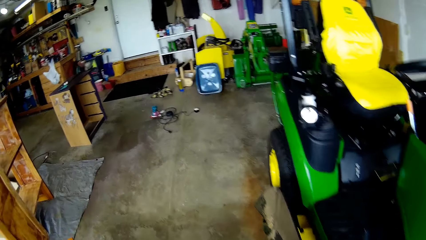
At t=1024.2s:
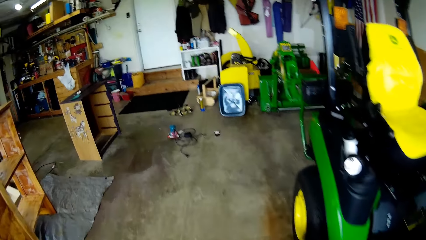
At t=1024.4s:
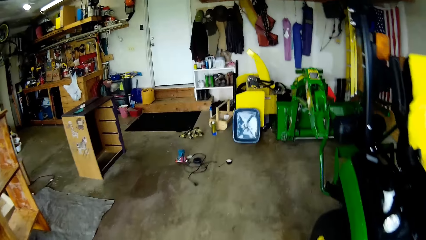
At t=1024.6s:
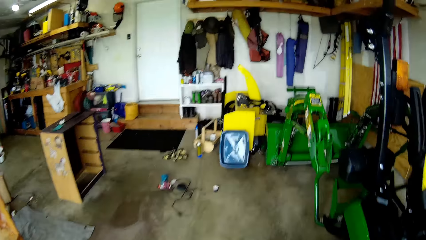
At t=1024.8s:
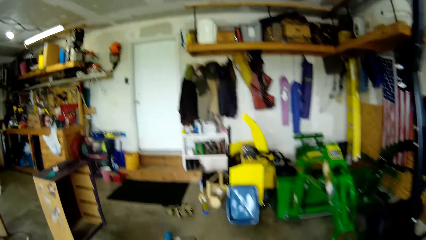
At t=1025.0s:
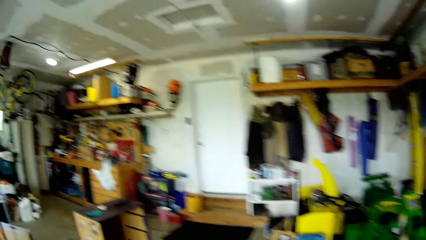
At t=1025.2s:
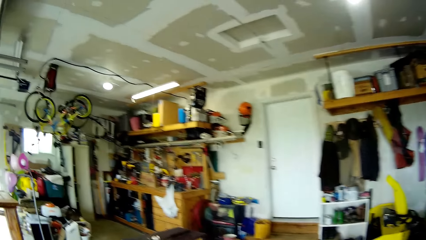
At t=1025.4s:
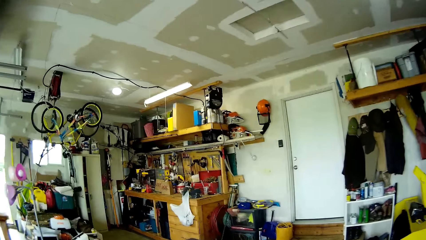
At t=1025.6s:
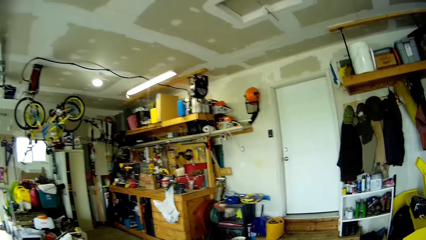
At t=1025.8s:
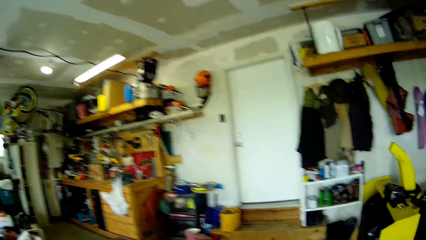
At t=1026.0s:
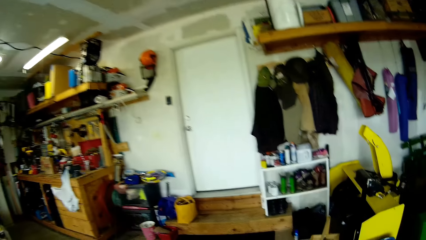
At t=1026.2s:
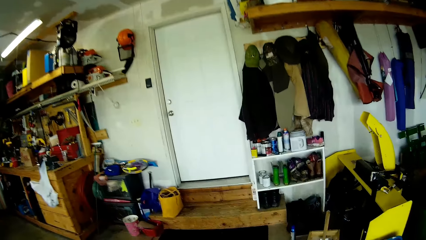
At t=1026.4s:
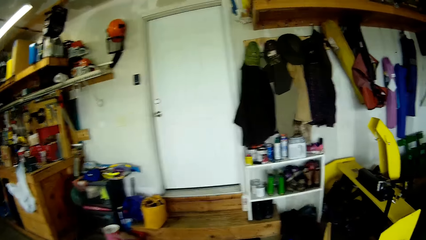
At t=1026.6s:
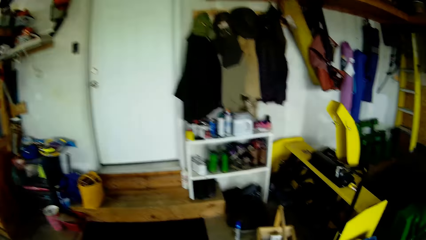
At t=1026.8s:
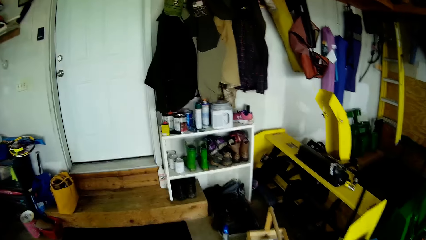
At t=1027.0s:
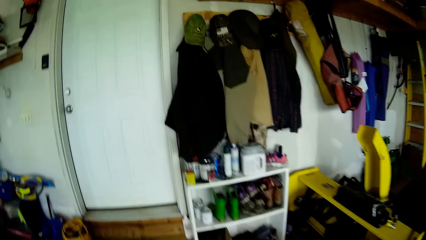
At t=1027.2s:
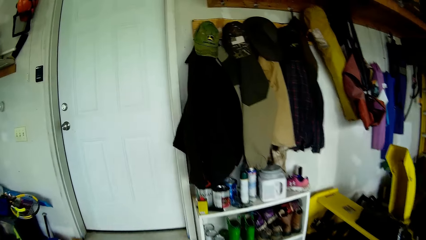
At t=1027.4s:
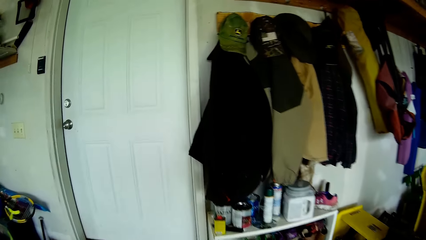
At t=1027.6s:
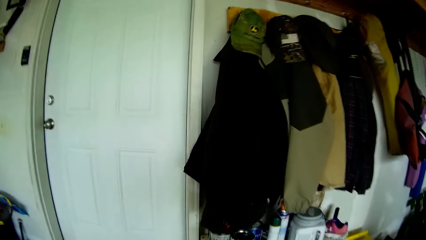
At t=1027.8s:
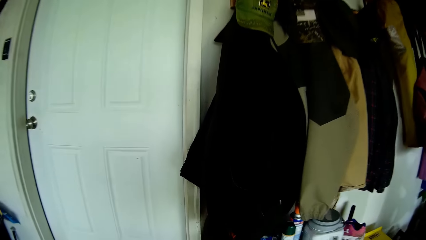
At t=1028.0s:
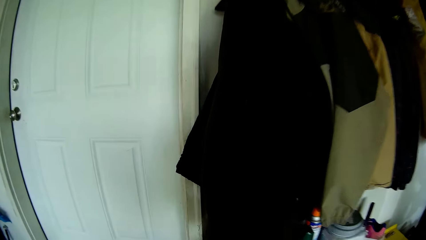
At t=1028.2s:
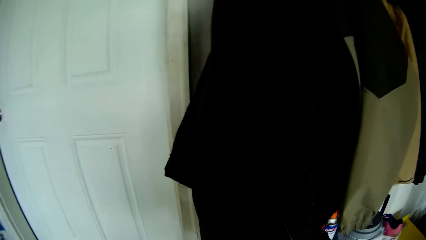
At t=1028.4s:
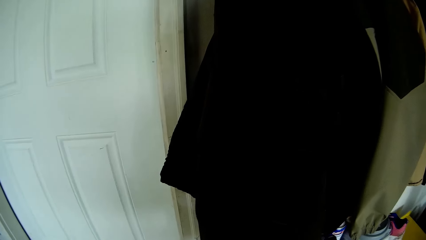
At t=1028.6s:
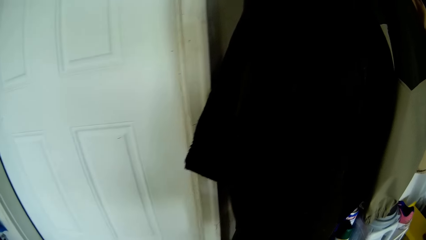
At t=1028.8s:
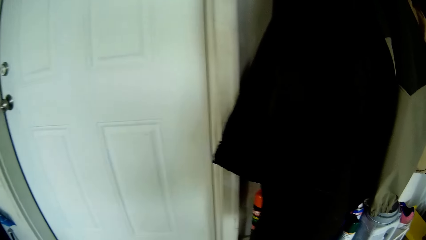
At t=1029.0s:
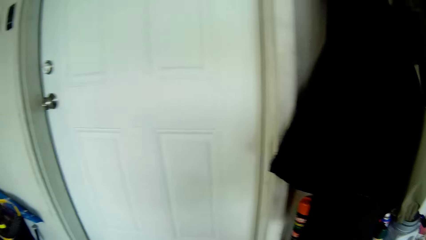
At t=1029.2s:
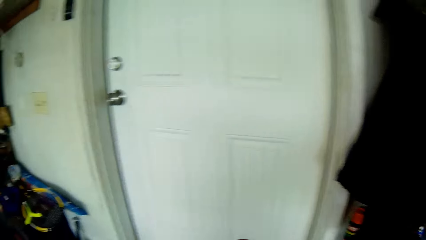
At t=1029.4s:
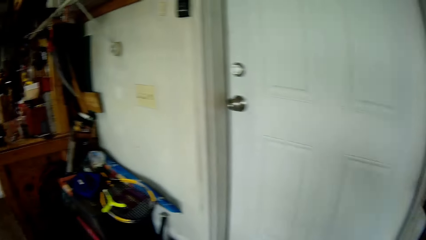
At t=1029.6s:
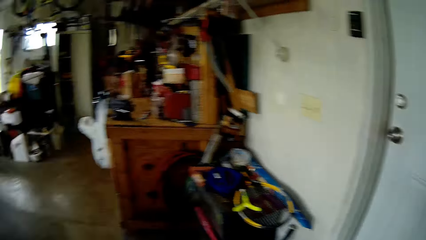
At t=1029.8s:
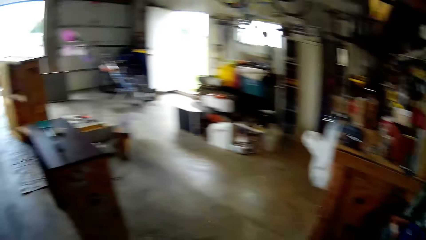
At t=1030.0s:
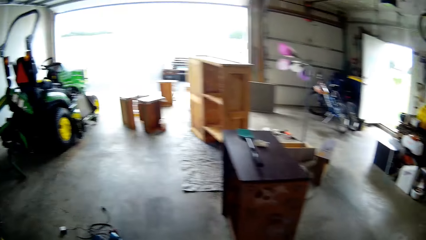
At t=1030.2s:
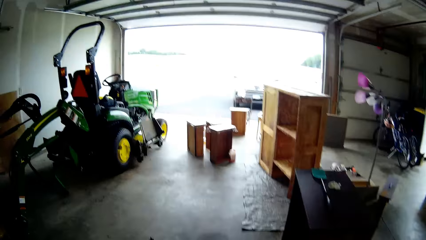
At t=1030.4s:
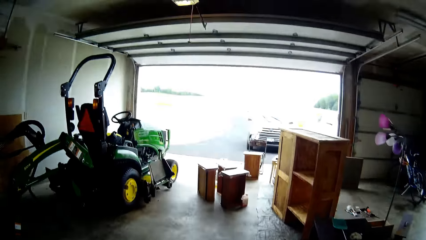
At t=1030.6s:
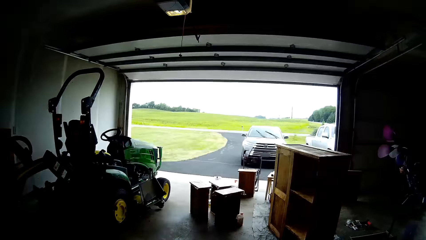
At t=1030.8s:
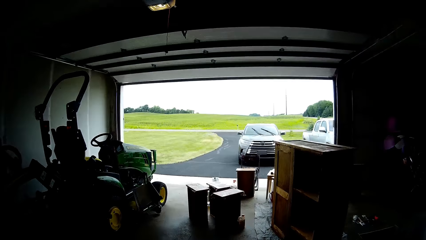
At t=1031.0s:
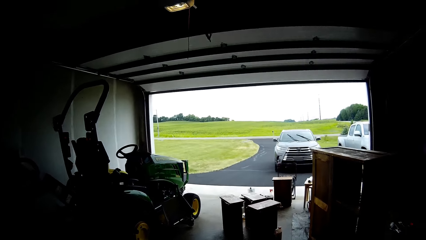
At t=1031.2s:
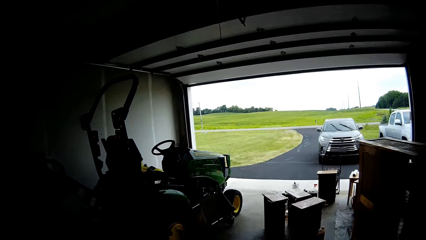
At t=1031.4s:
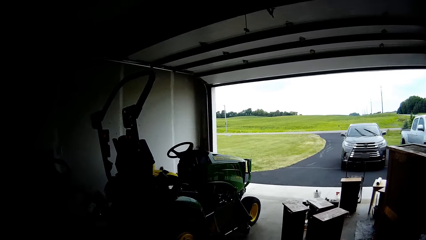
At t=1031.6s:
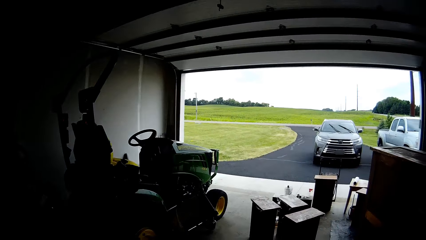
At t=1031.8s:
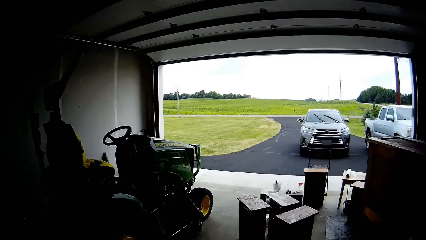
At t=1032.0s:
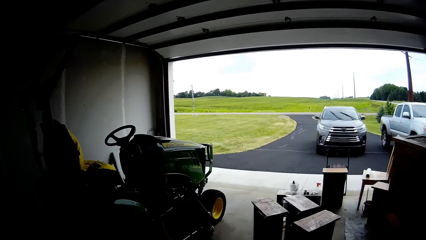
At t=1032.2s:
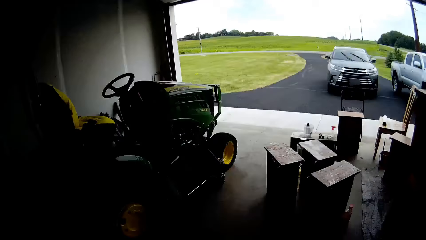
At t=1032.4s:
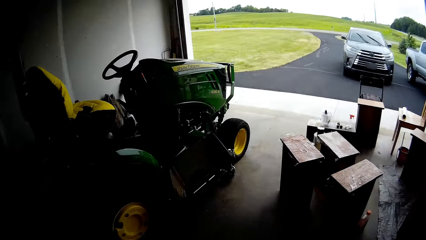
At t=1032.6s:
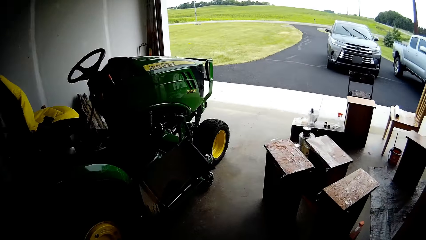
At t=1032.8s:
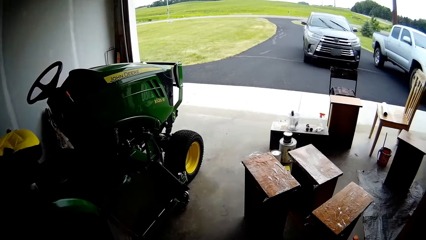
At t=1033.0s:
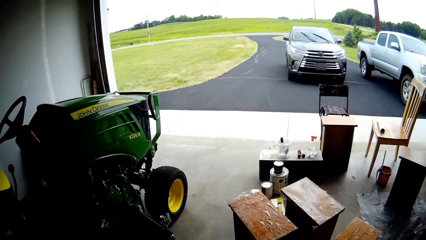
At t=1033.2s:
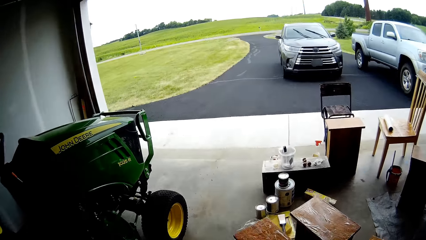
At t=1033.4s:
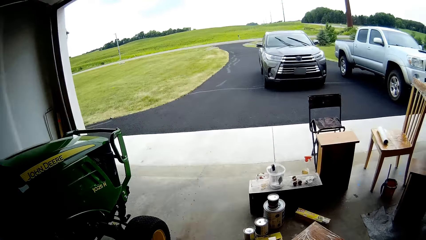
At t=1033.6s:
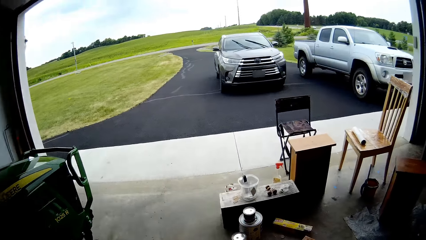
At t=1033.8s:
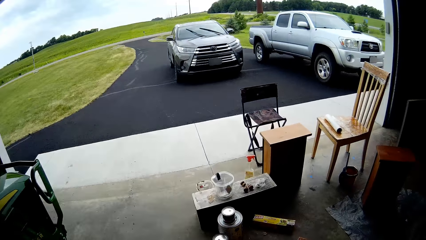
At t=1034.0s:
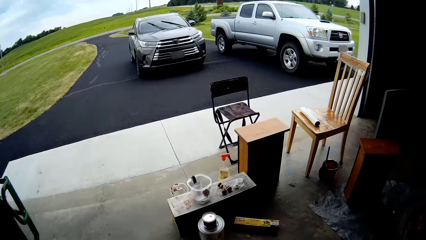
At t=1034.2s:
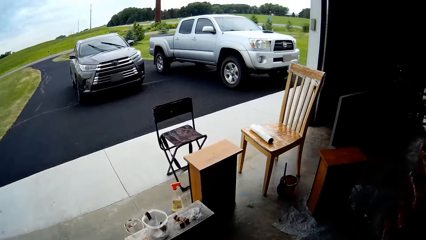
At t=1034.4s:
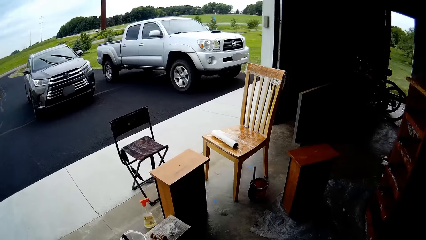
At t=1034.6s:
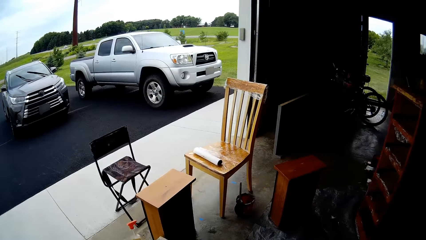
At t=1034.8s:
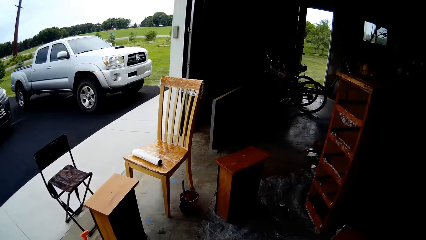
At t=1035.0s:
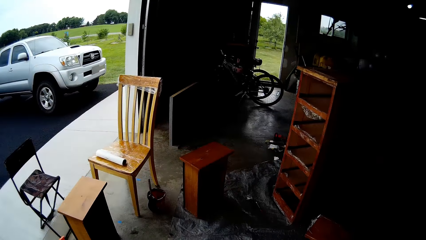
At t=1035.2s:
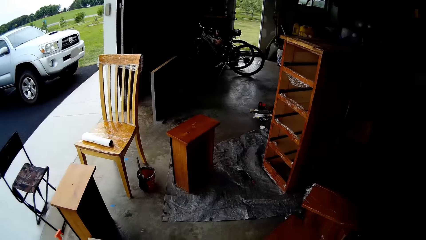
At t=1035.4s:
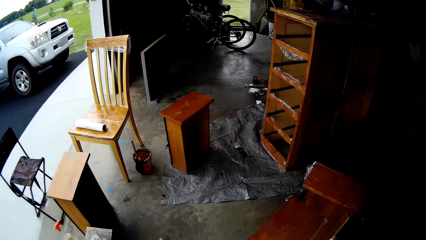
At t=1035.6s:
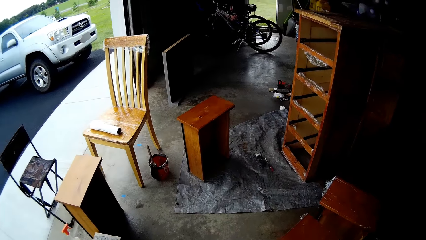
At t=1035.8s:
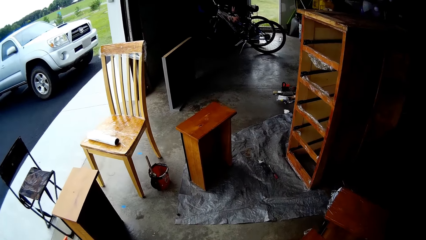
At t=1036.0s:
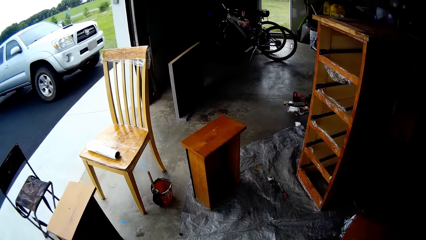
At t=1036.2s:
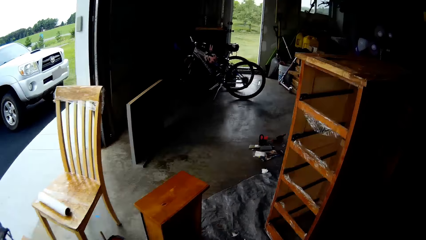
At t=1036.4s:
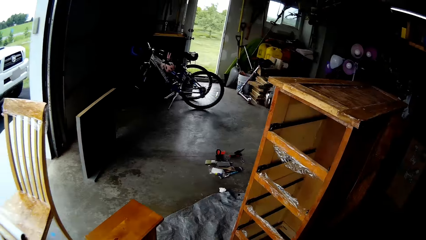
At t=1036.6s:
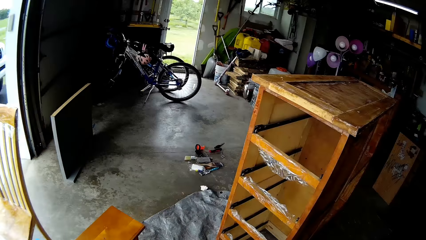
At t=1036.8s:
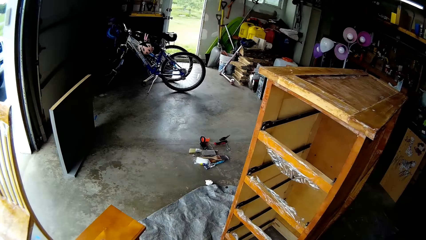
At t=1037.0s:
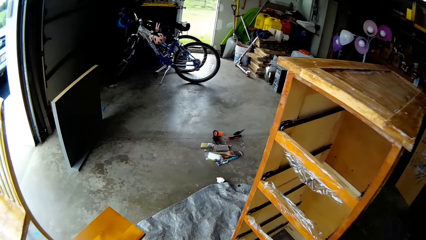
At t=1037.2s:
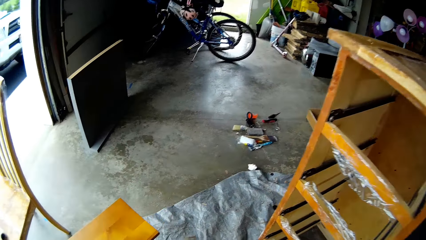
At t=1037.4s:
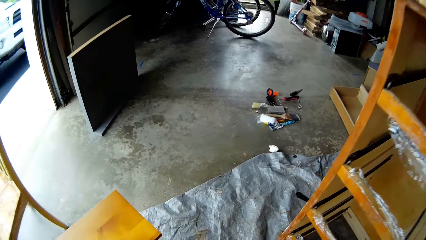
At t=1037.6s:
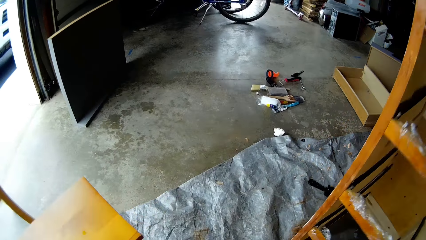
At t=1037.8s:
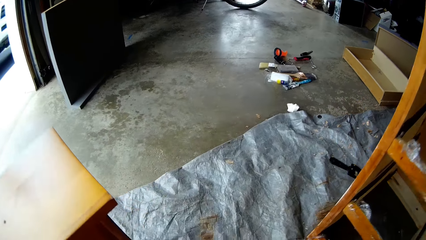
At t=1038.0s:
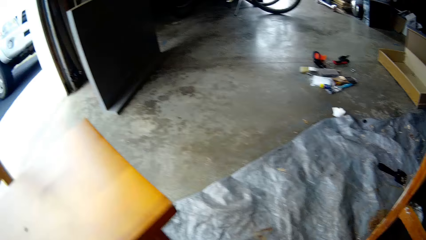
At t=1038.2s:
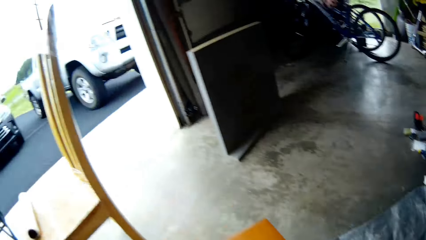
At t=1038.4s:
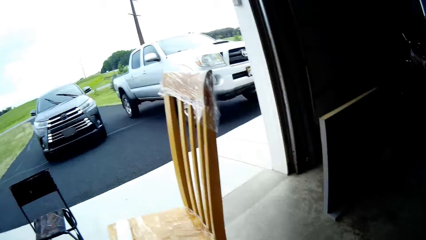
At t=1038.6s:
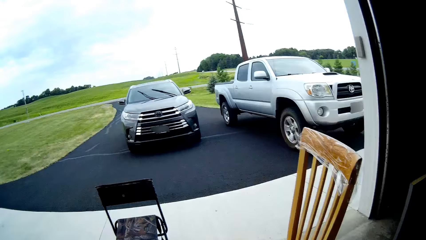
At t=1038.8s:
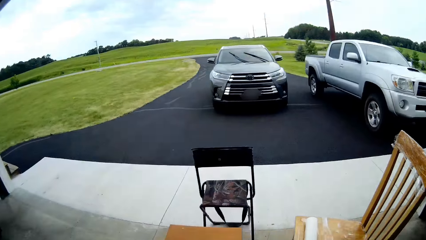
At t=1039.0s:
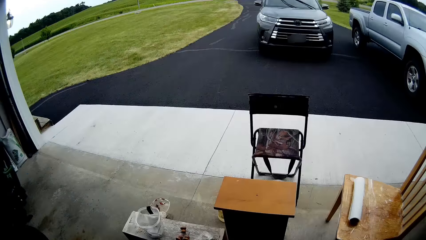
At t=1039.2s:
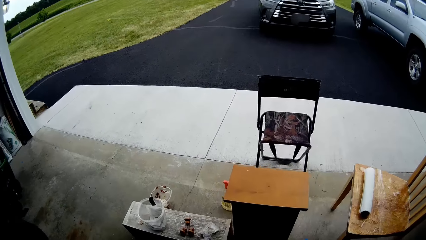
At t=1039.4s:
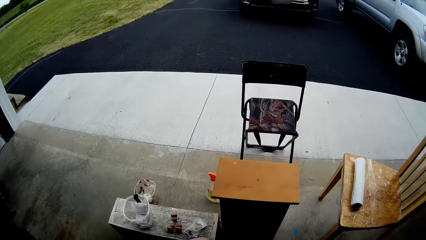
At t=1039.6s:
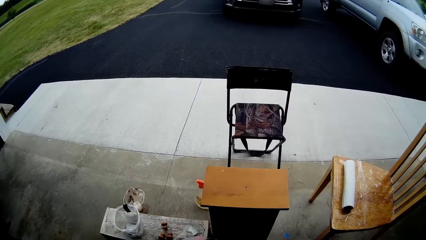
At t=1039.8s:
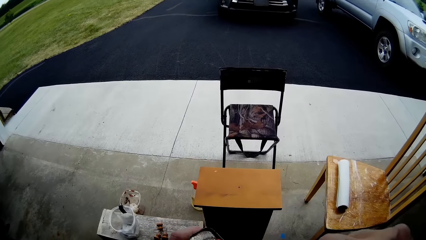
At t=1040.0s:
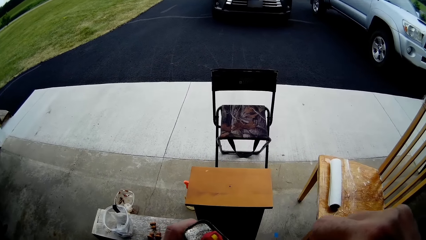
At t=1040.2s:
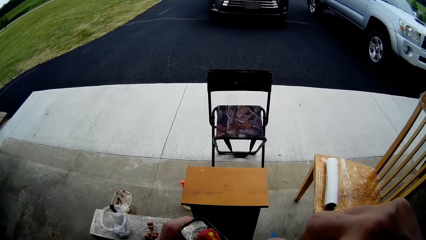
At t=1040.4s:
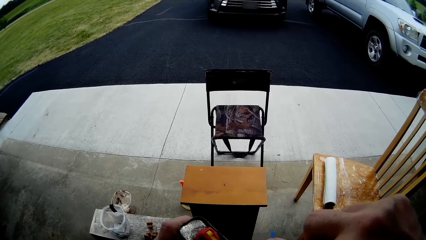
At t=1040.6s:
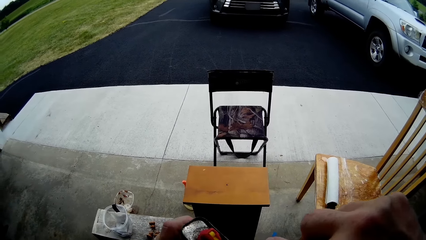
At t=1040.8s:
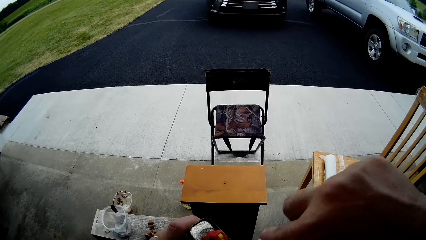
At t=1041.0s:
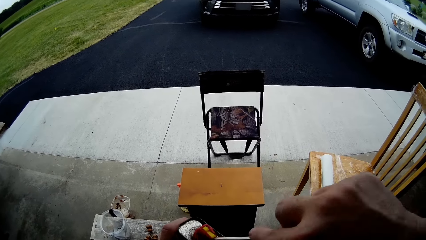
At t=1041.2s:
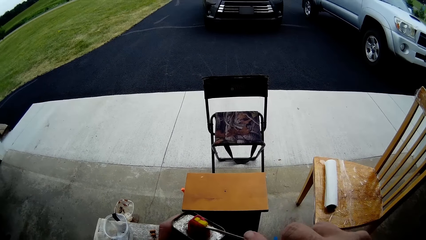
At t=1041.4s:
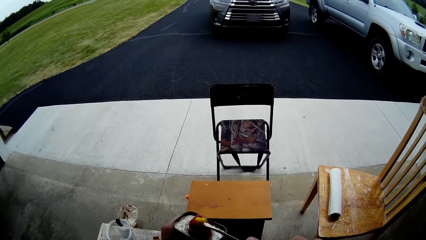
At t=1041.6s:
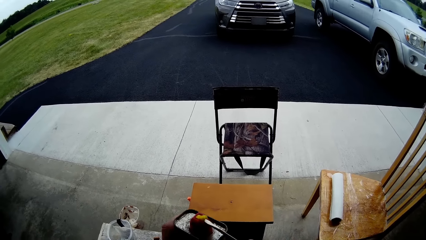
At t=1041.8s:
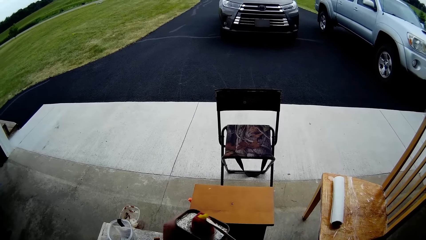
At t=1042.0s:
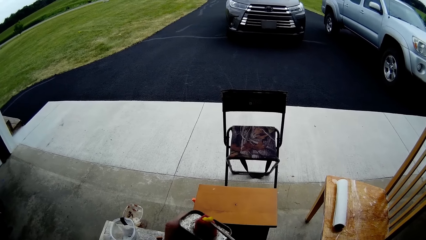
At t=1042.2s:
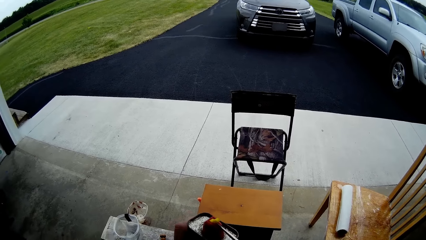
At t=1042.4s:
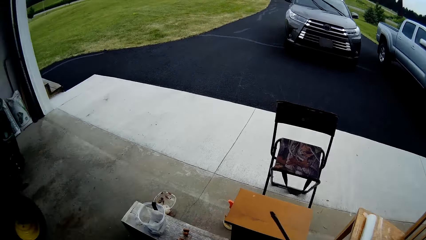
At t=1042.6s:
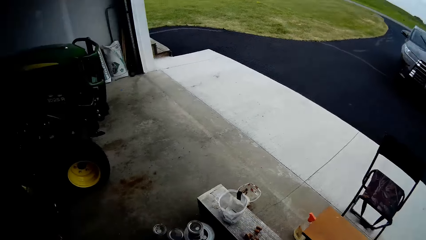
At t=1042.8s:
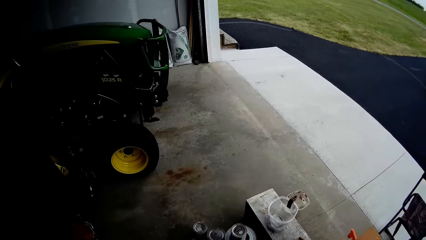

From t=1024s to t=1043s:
The camera wearer walks around. They look around. They step forward. They walk around. They look around. They move the hand. They walk around. They remove something with the screwdriver. They open a paint can.
